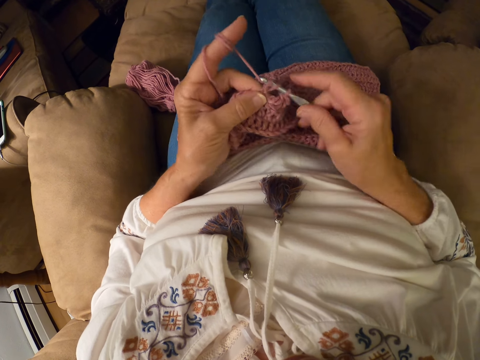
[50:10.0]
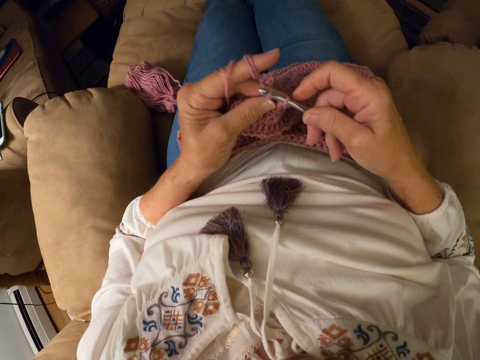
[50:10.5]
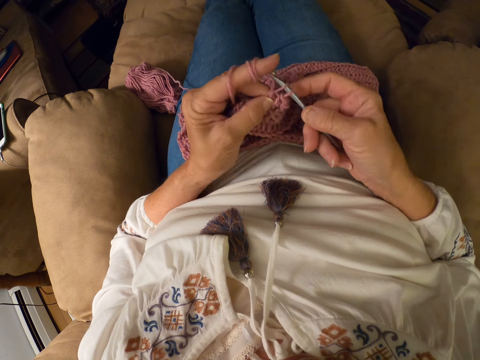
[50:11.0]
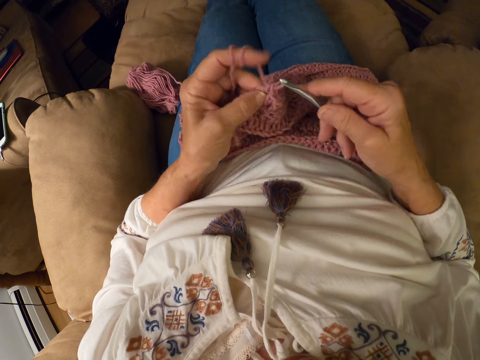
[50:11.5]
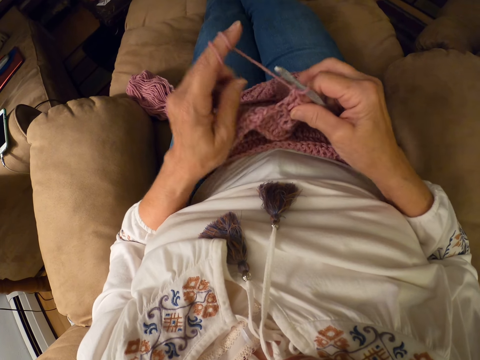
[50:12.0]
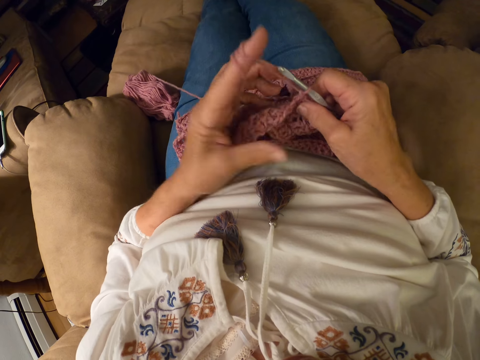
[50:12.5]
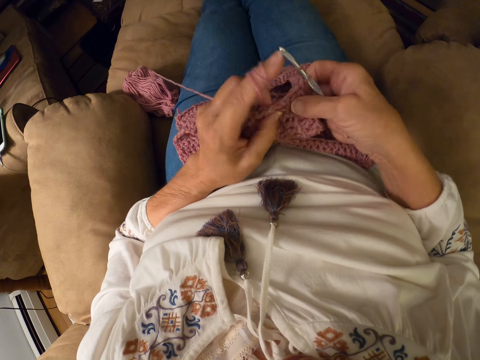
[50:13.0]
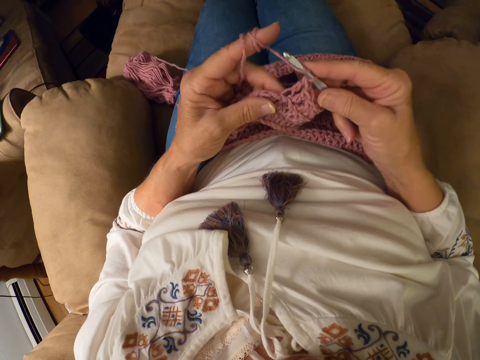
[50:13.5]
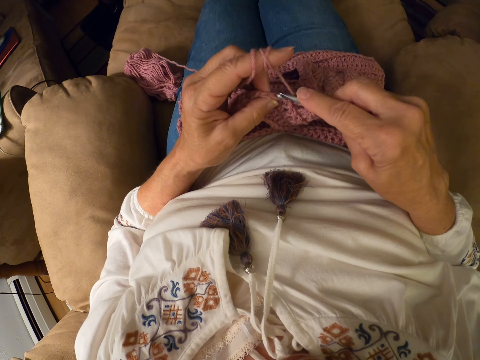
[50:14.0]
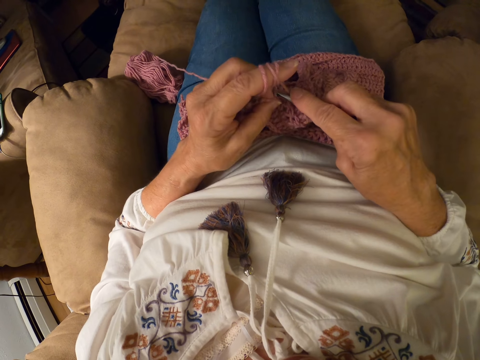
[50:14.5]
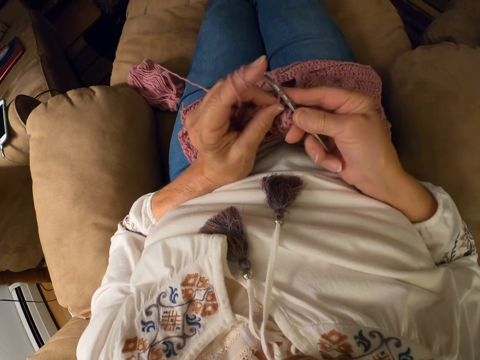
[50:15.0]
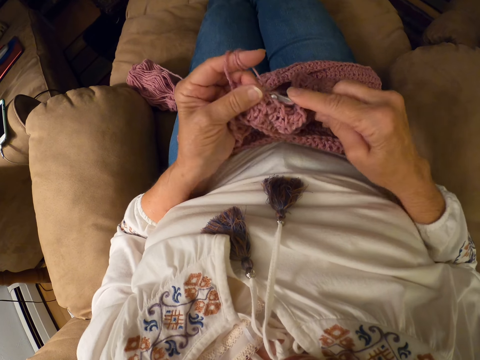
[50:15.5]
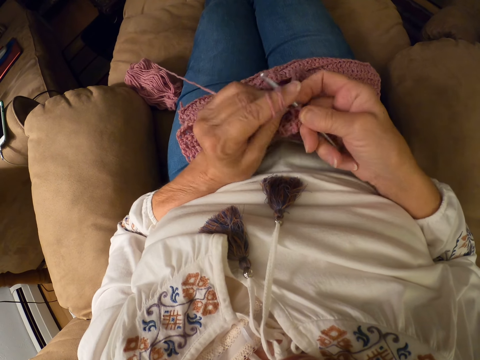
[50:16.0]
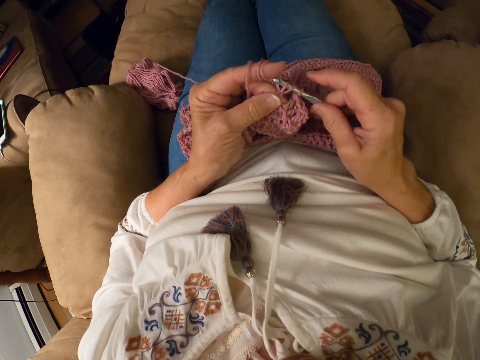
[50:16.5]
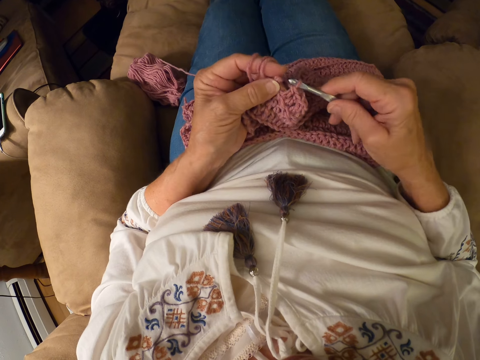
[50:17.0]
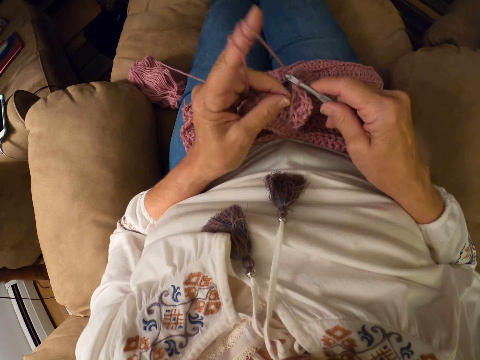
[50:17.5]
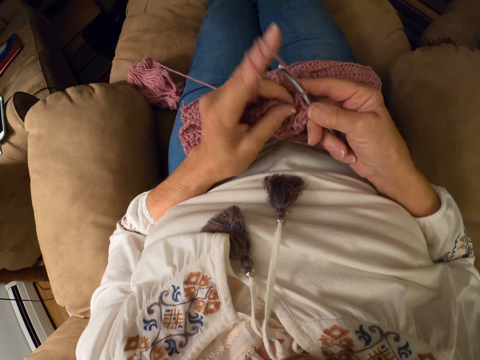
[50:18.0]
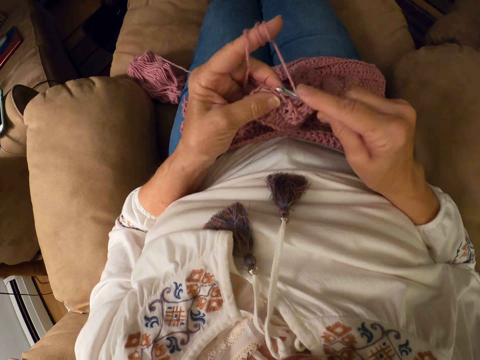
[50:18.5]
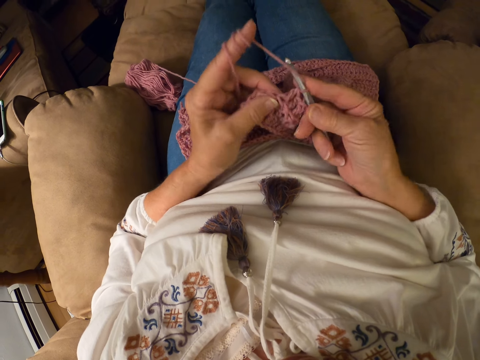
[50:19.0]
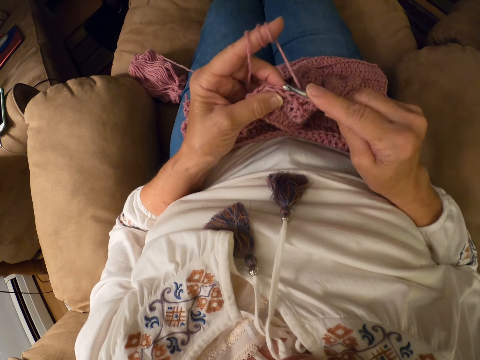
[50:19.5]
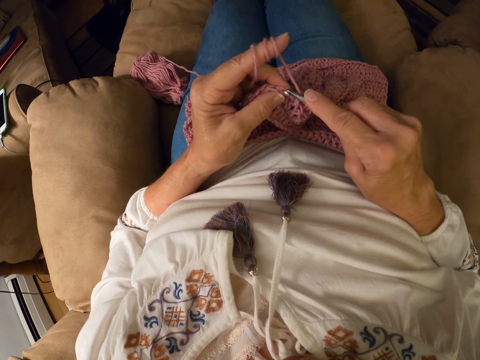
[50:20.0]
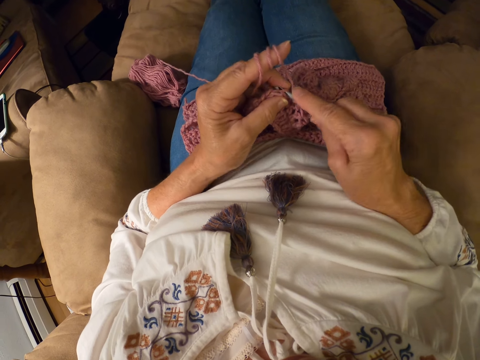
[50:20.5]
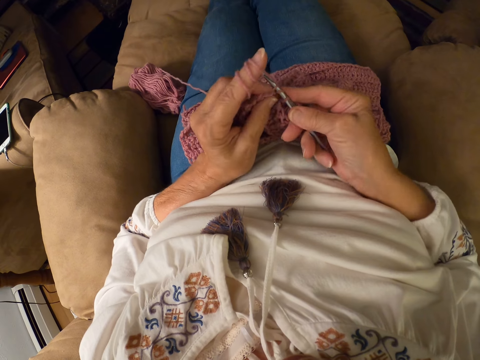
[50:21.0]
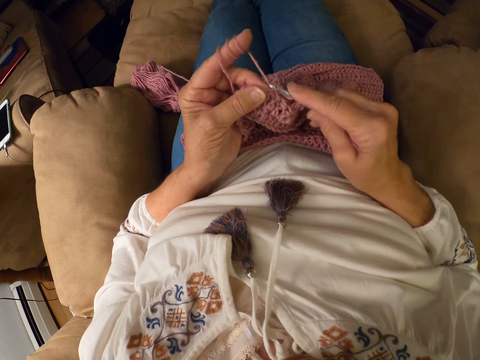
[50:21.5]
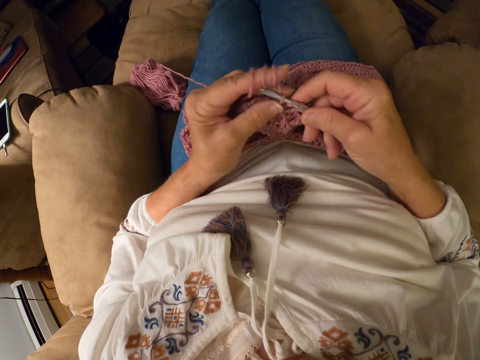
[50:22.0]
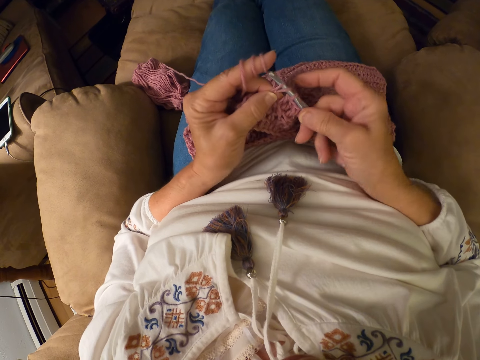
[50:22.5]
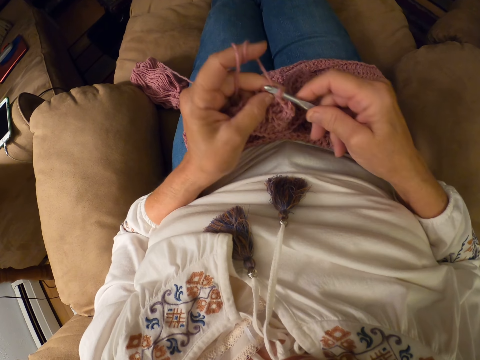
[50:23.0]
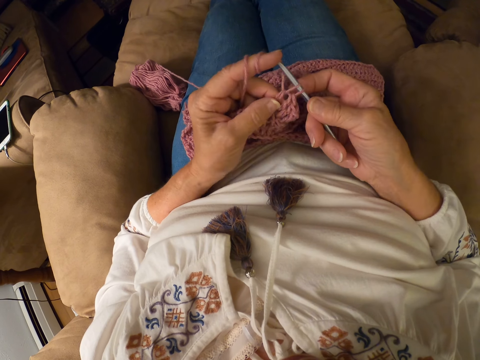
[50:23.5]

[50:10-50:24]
The camera wearer winds the yarn on her left index finger. She crochets the yarn with a crochet hook.

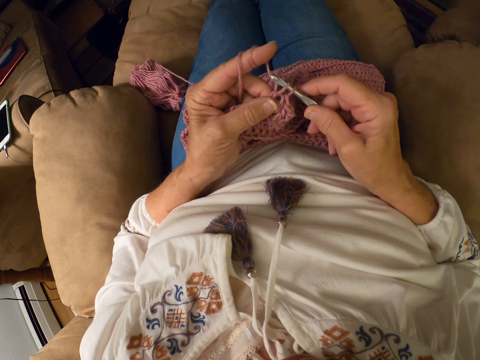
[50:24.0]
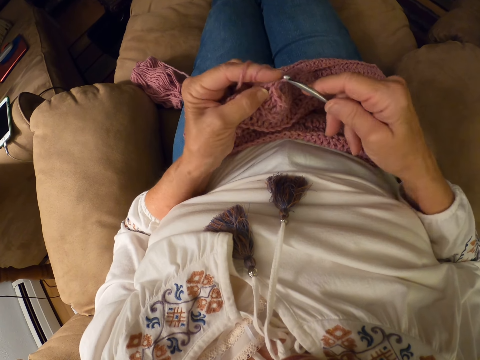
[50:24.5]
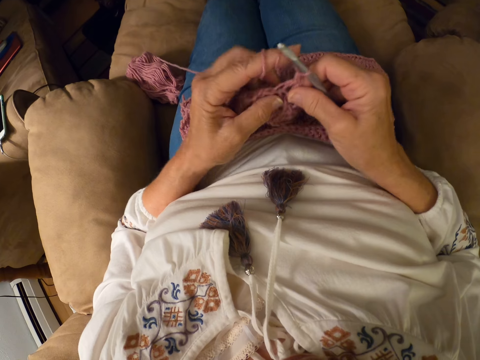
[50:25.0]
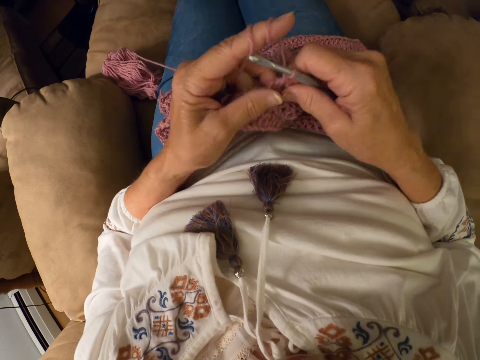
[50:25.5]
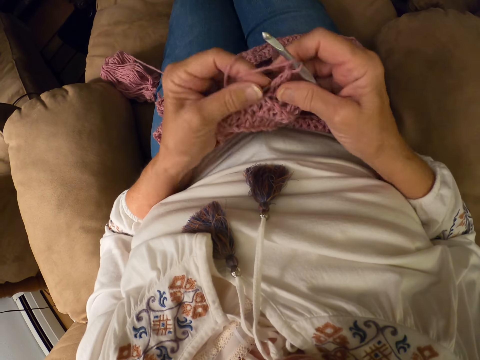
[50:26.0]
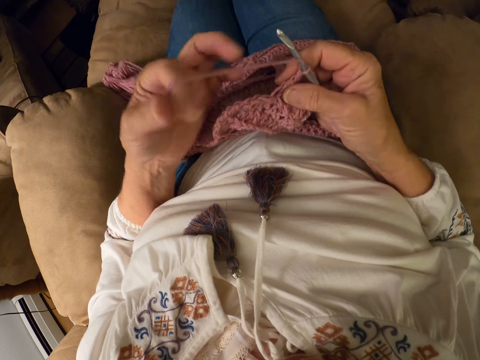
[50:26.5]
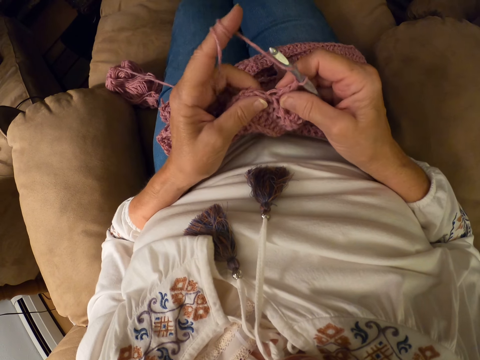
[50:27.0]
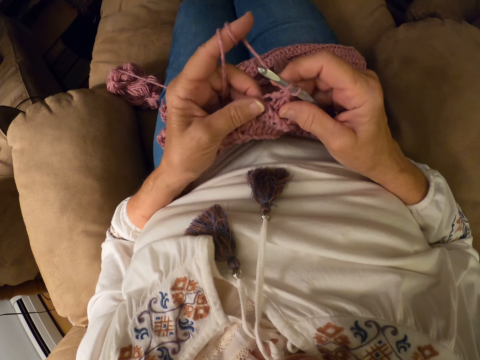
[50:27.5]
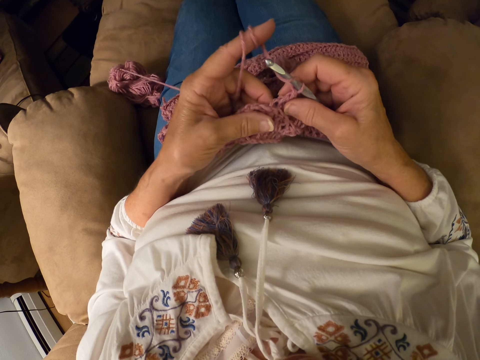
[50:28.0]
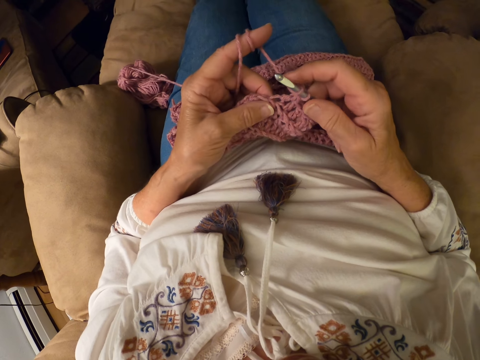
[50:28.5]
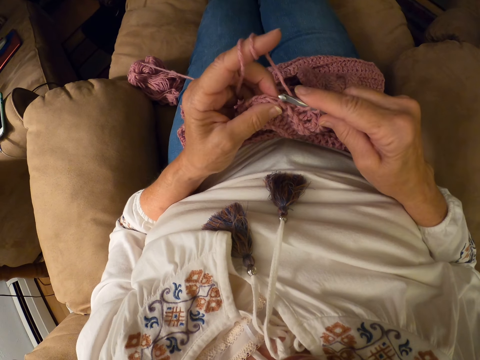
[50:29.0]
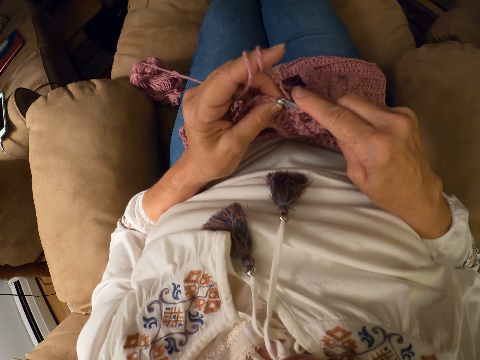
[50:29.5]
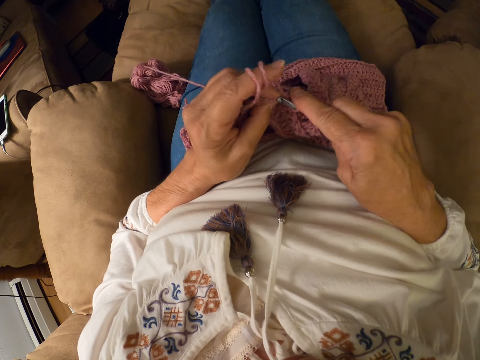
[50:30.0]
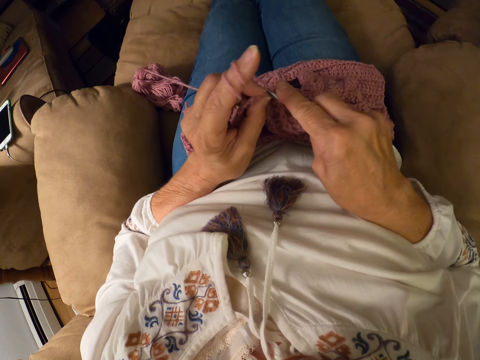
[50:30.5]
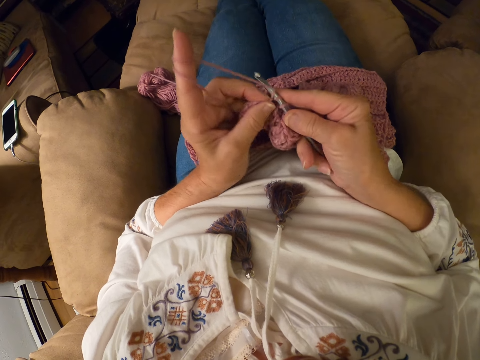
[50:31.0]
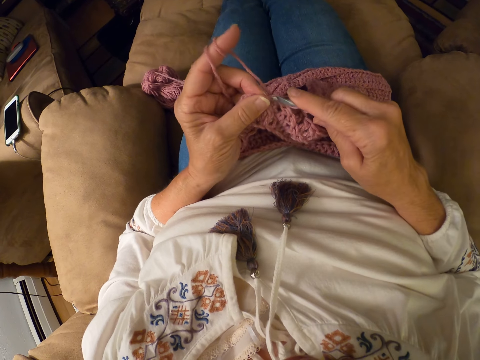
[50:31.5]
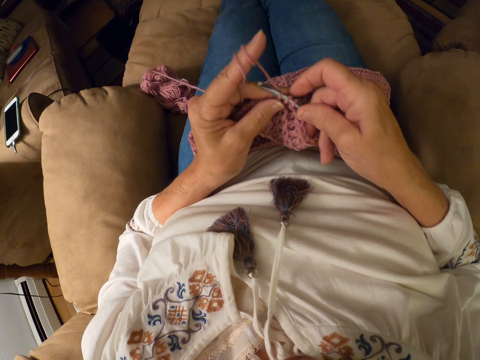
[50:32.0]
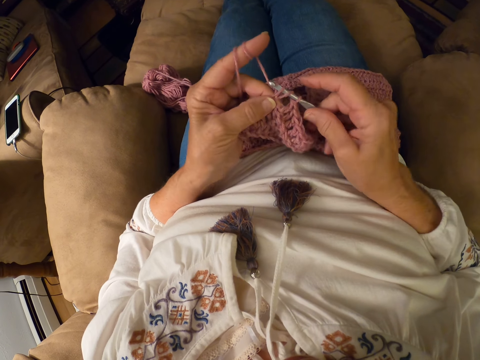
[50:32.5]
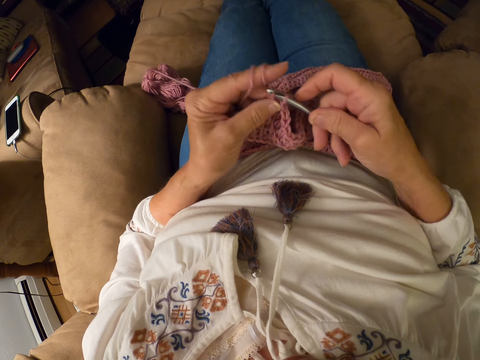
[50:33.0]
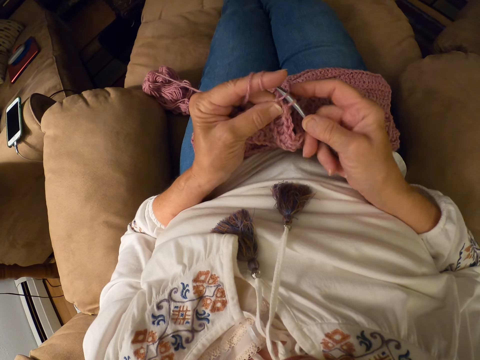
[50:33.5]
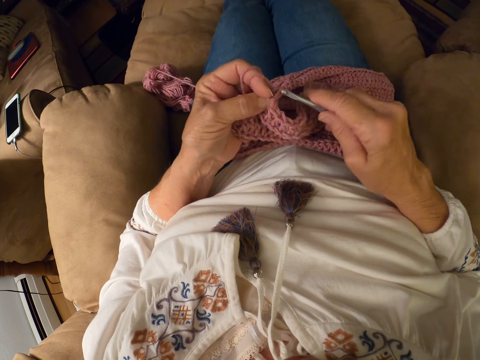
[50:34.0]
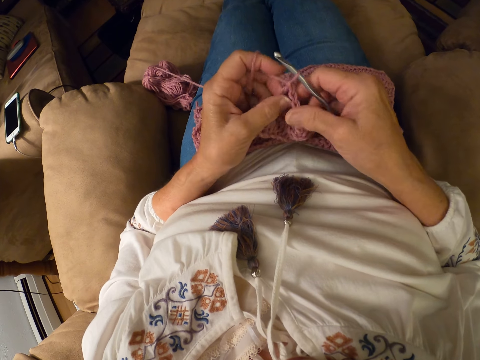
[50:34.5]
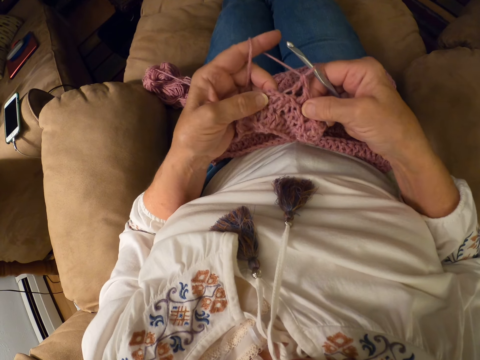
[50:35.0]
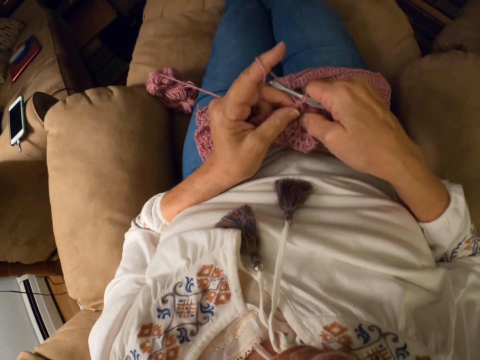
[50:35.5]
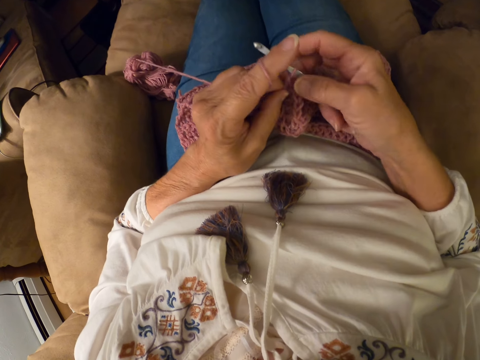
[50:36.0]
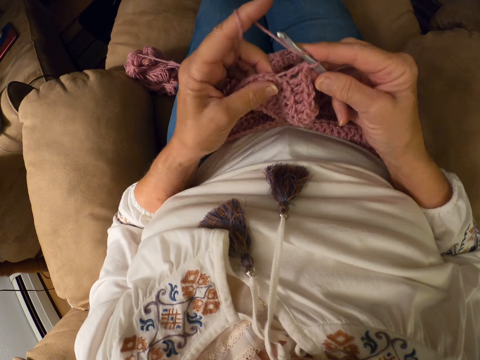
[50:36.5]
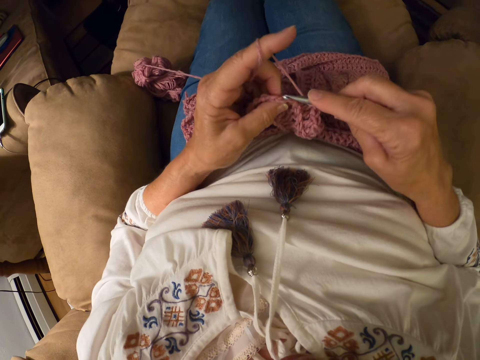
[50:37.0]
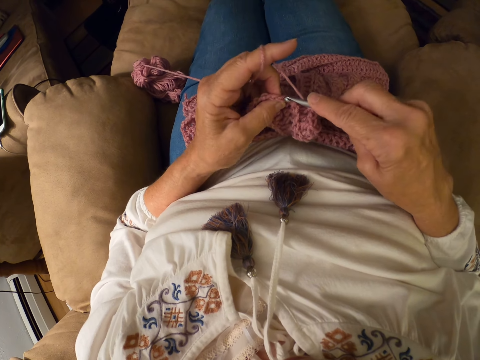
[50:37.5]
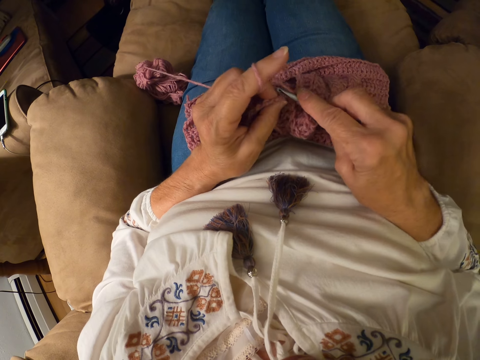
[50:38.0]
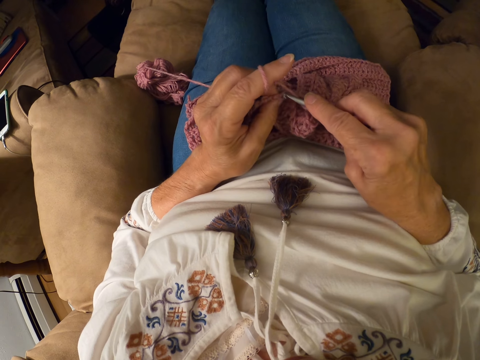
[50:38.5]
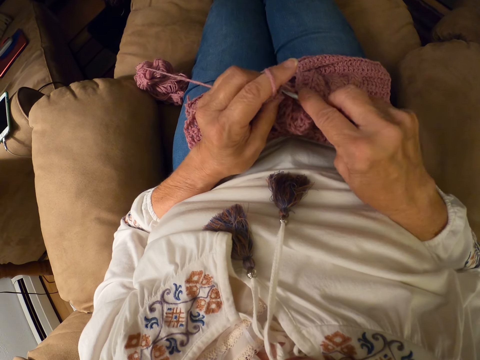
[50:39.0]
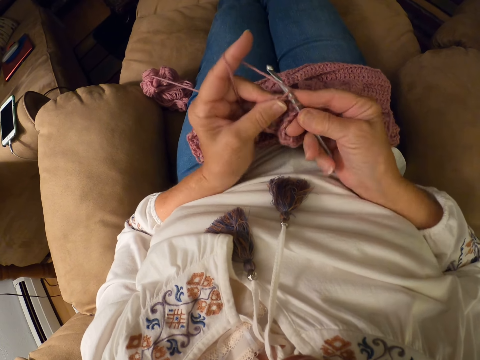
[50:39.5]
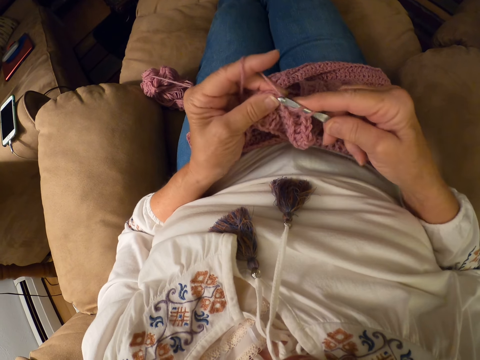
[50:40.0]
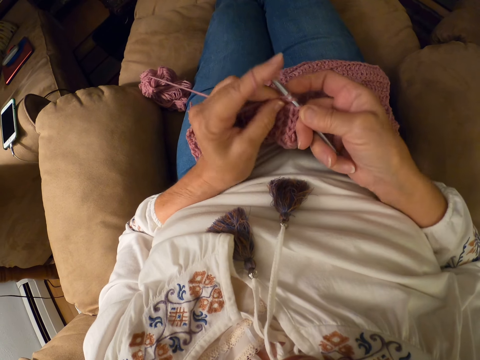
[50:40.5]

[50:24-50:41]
The camera wearer winds the yarn on her left index finger. She crochets the yarn with a crochet hook.
